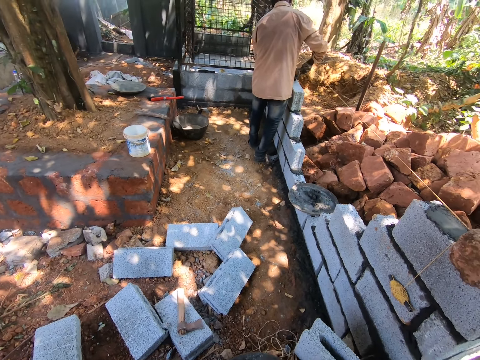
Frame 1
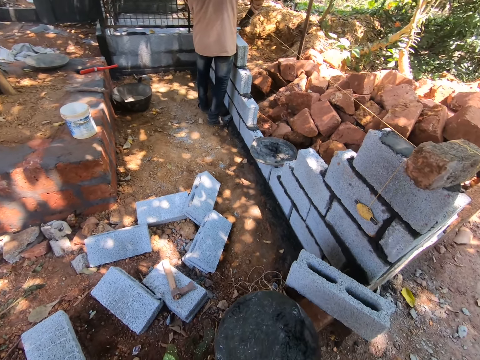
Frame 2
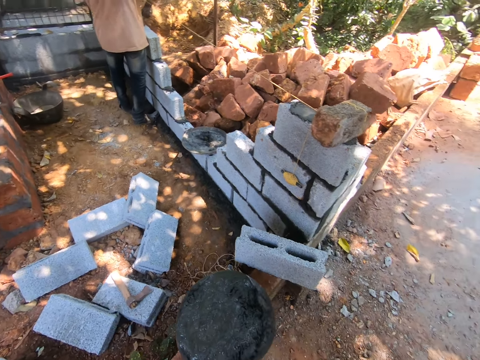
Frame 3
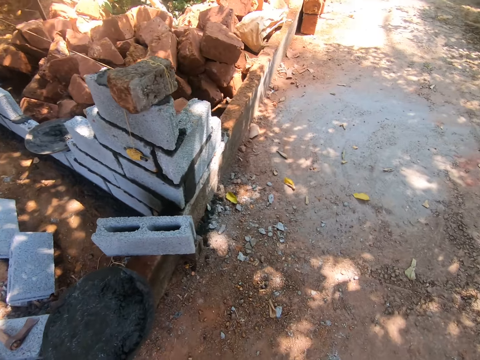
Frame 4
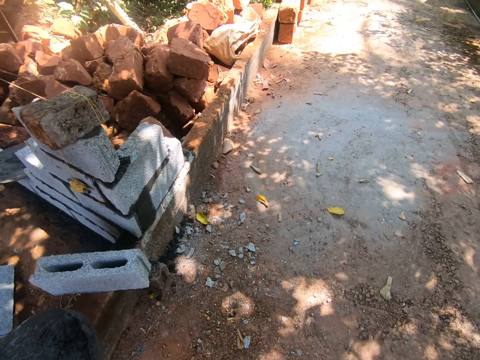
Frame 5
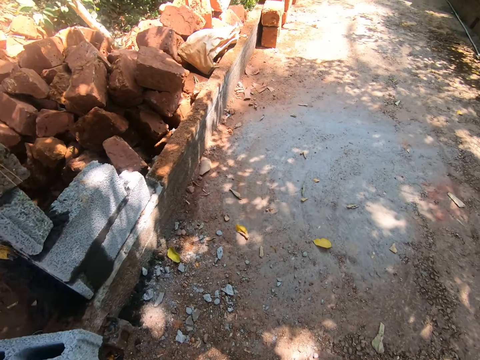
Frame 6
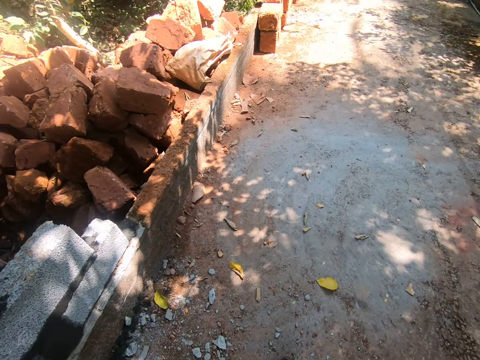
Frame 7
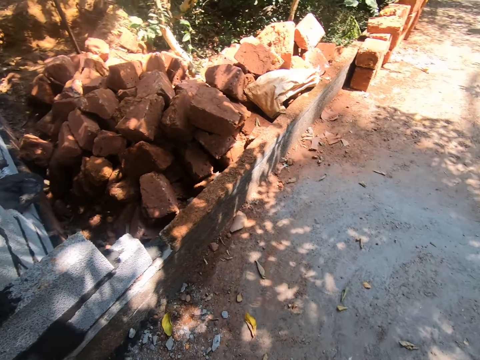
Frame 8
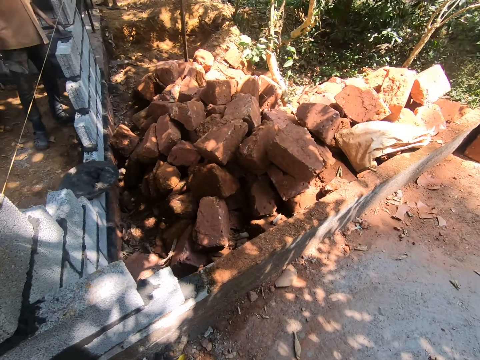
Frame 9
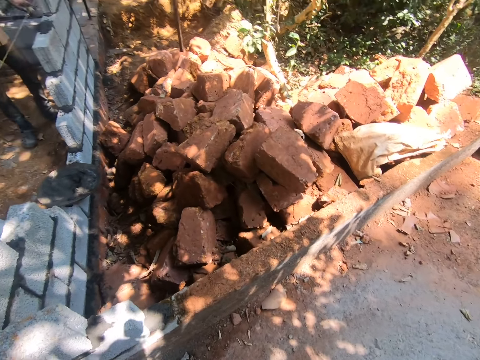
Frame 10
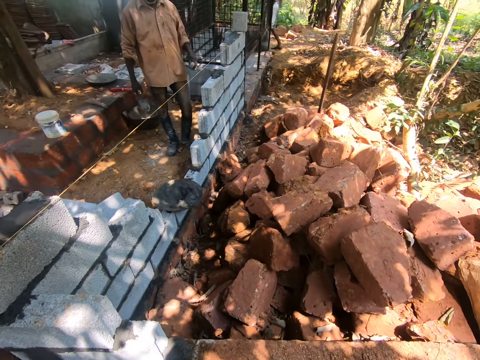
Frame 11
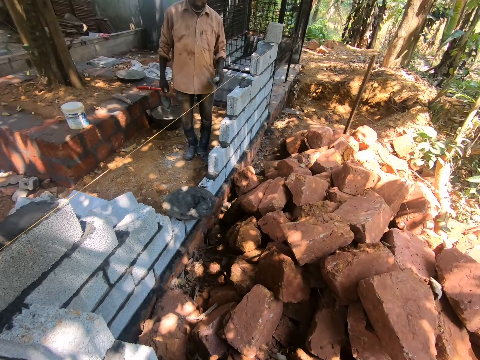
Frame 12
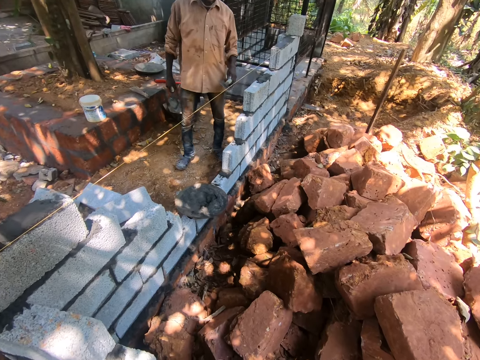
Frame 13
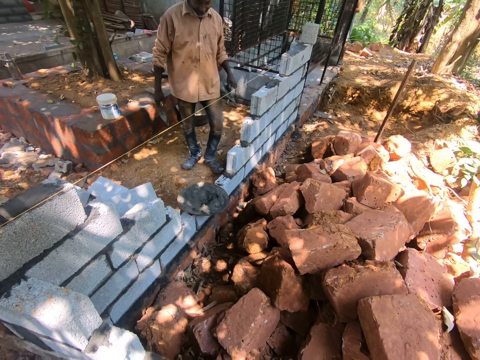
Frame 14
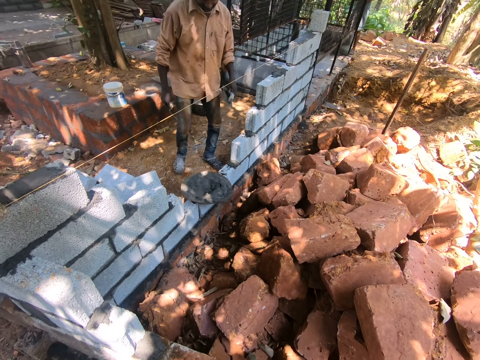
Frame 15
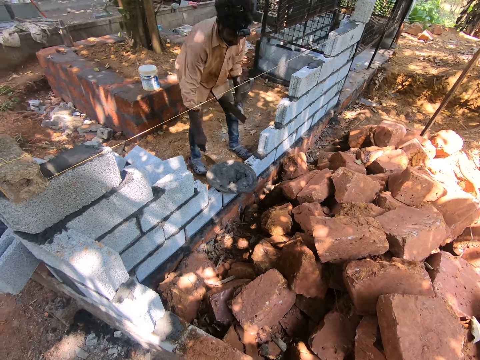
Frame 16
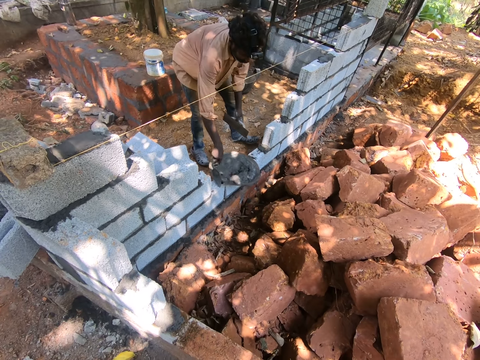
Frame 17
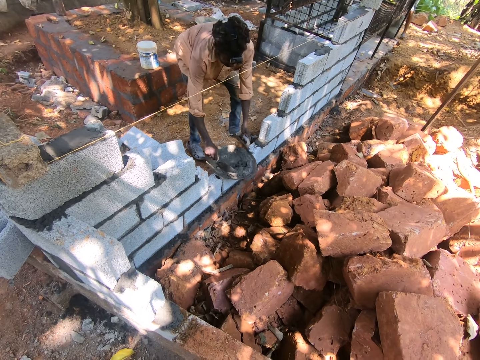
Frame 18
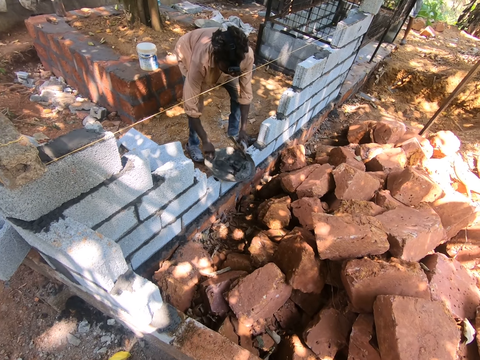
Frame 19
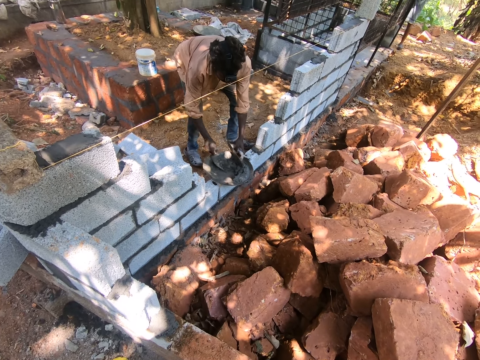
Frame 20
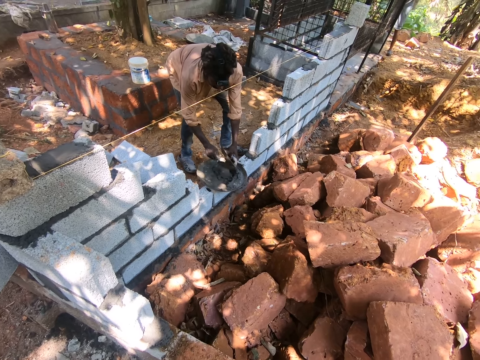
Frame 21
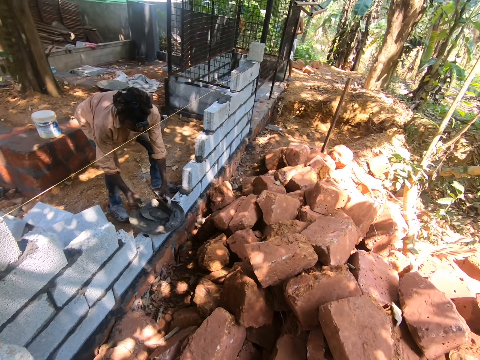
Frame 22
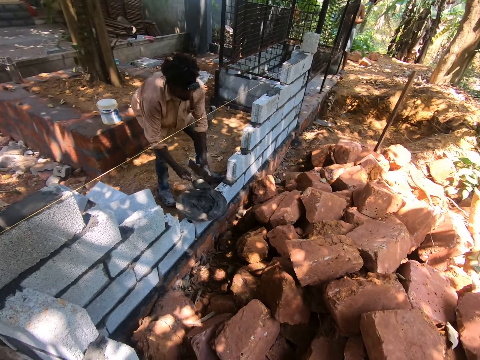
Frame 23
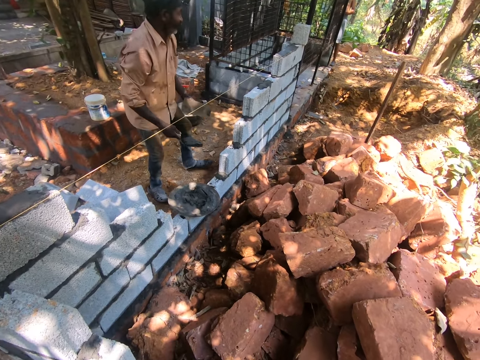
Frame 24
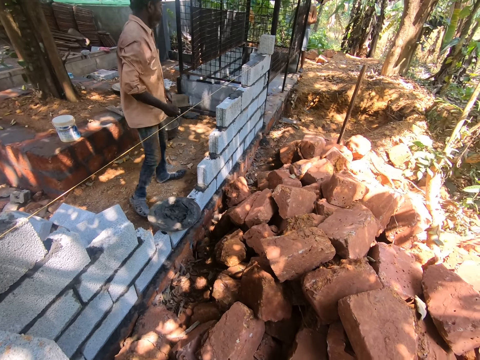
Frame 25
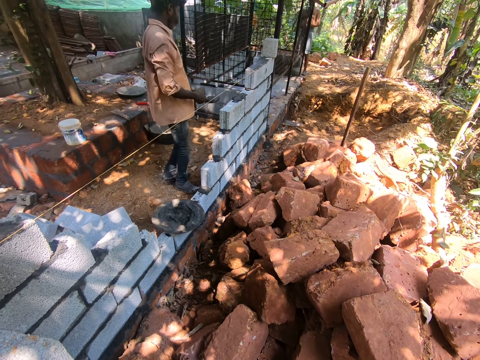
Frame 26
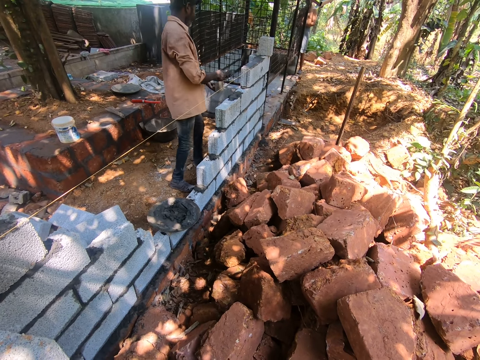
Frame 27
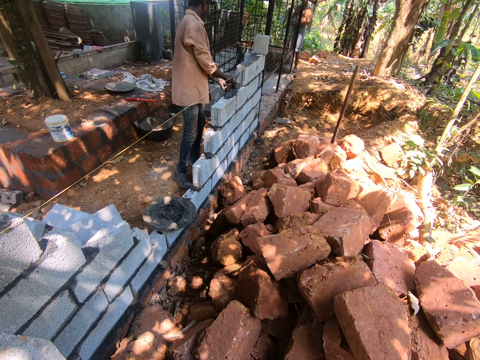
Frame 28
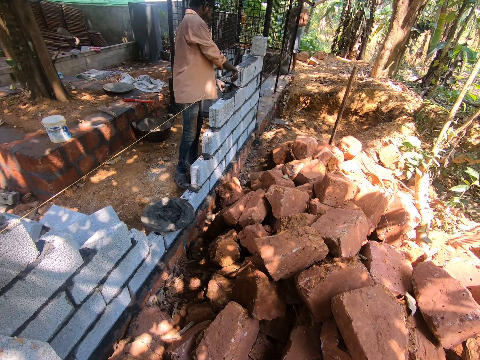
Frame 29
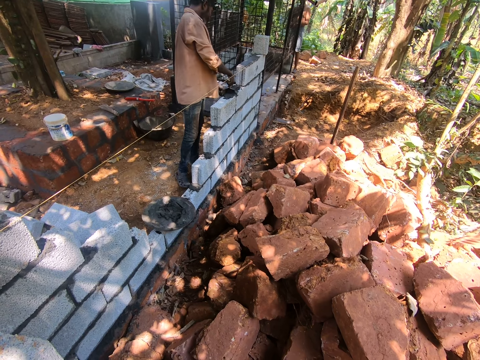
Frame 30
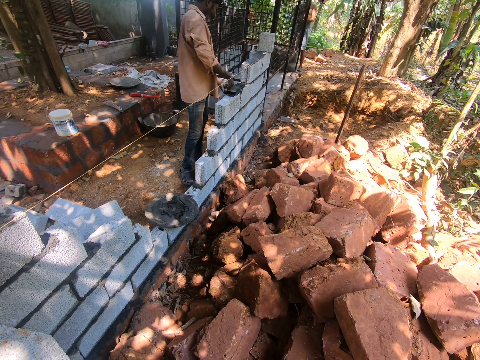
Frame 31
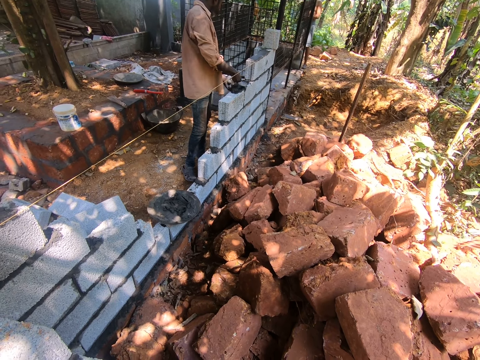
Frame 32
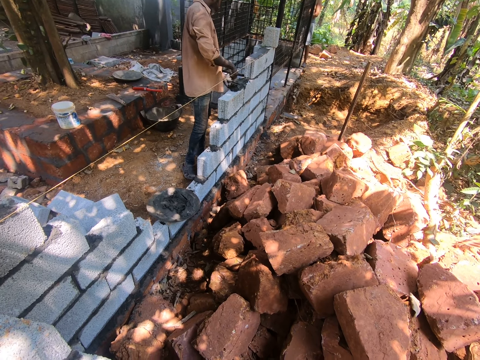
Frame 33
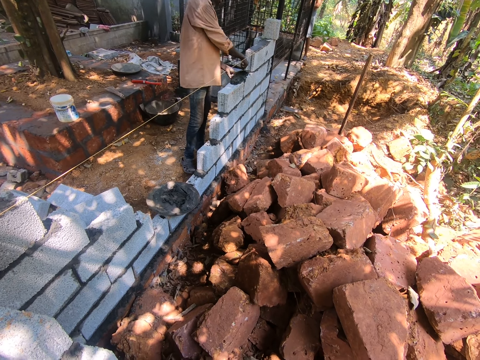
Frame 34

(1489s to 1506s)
A man builds a wall. The camera wearer turns around. They walk around. The man holds a plastering tool. He bends down. The man moves a head pan on a concrete block with his right hand. The man takes cement from the head pan with a masonry trowel in his right hand and wooden float in his left hand. The camera wearer turns around. The man holds the plastering tool. The man pours cement from the masonry trowel in his right hand on the concrete block. The man smoothens the cement on the concrete block with the masonry trowel in his right hand and wooden float in his left hand. The man builds a wall.

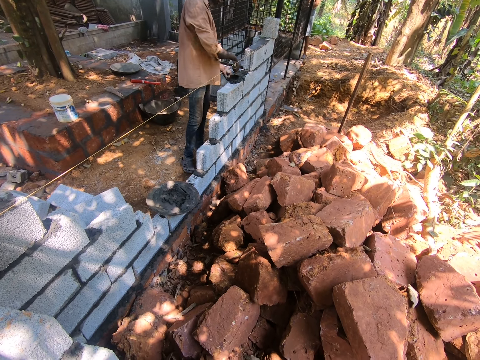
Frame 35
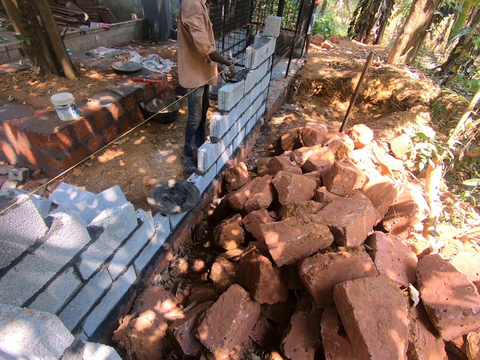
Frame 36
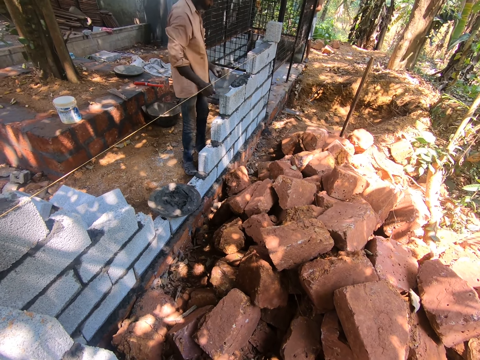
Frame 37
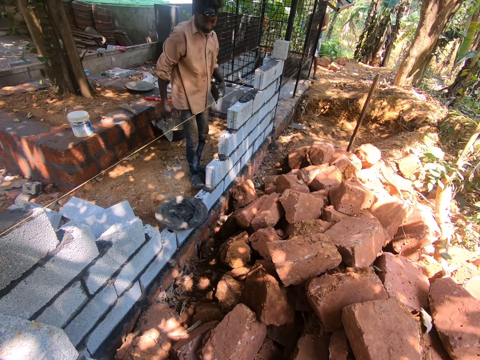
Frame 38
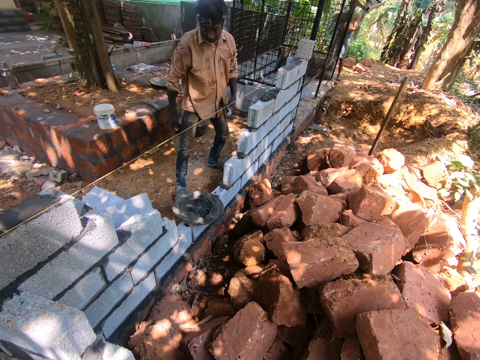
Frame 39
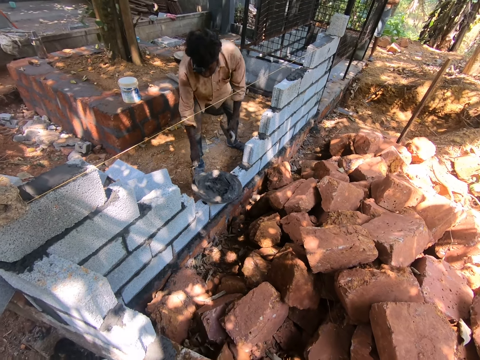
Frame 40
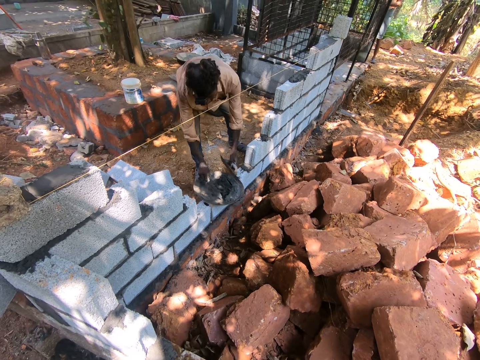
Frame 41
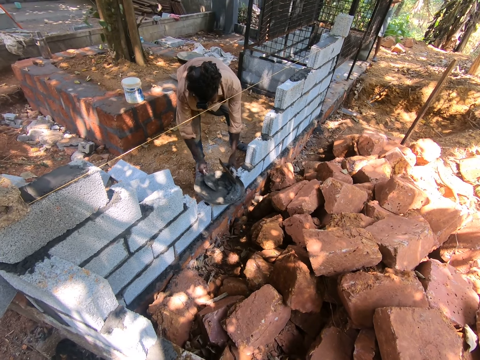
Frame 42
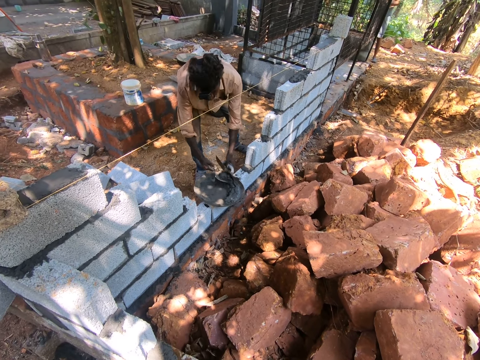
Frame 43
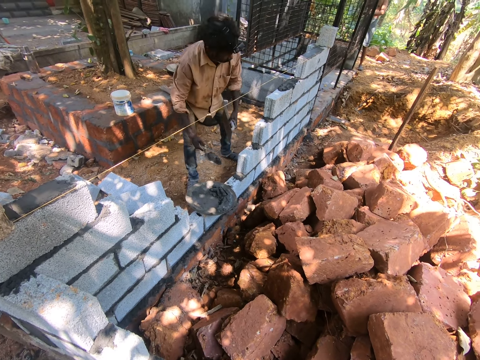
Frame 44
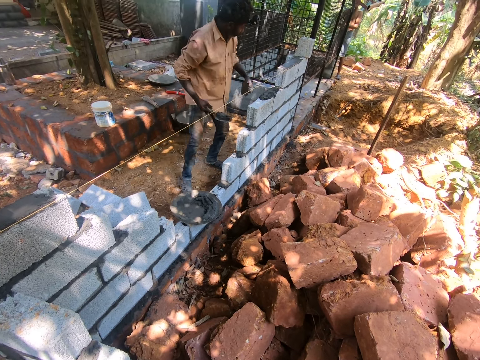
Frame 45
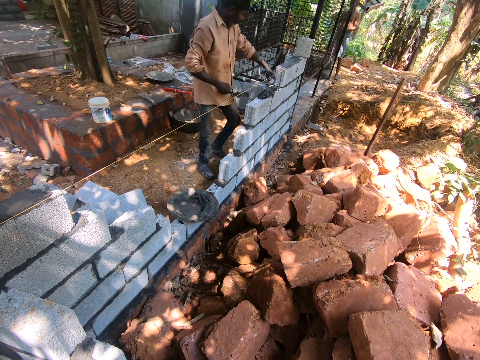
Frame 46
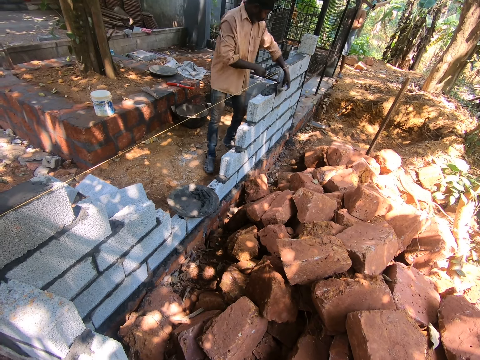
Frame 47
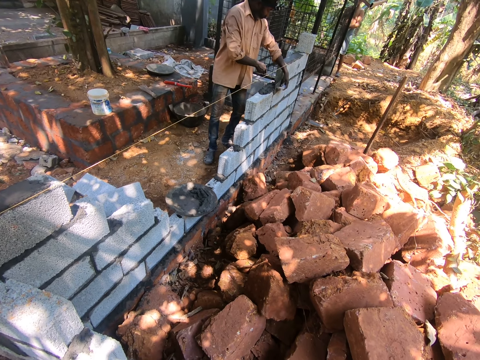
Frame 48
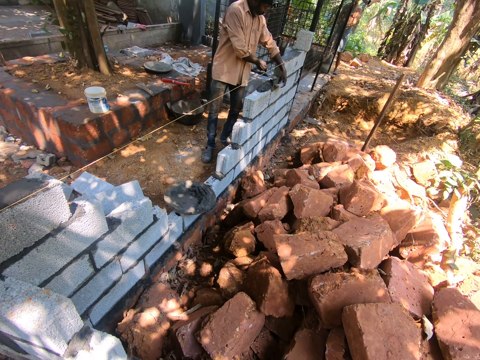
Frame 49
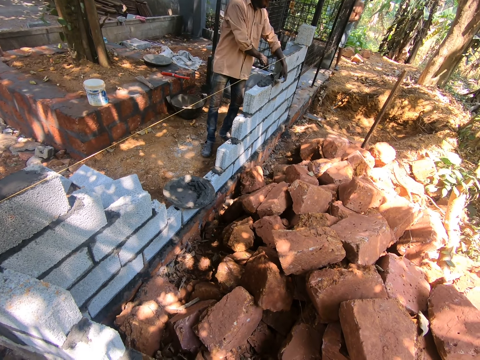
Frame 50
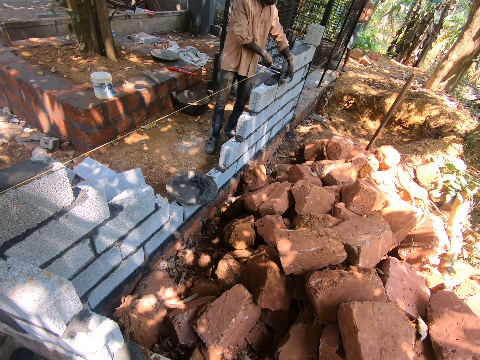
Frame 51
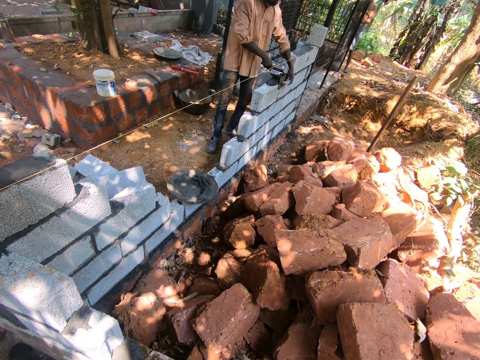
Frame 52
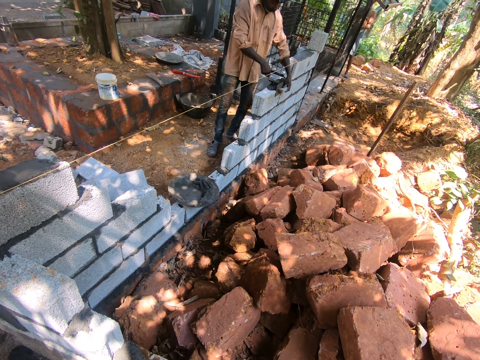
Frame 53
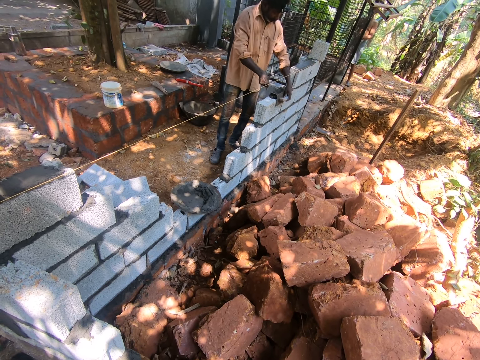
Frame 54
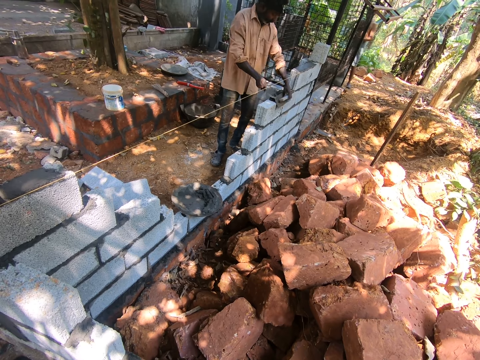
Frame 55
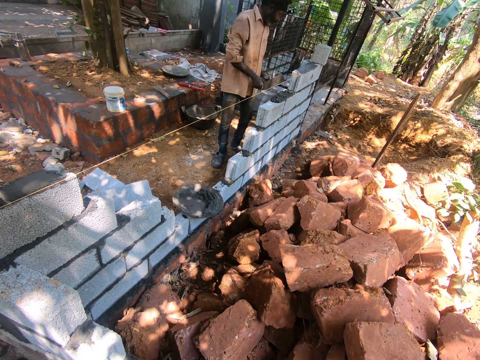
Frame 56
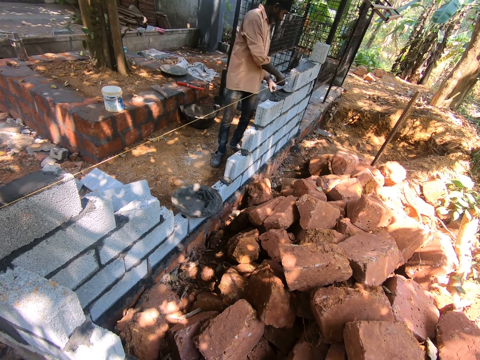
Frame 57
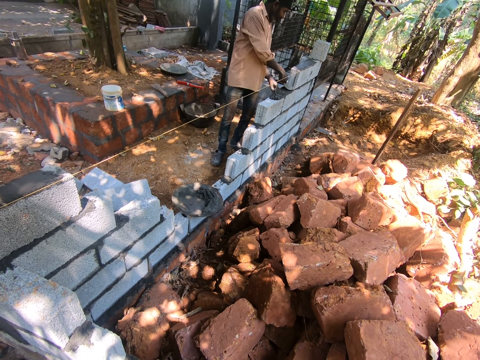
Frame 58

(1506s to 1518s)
A man bends down. The man takes cement from the head pan with the masonry trowel in his right hand and wooden float in his left hand. The man moves to the side. The man pours cement from the masonry trowel in his right hand on the concrete block. The man builds a wall. The man smoothens the cement on the concrete block with the masonry trowel in his right hand and wooden float in his left hand.
